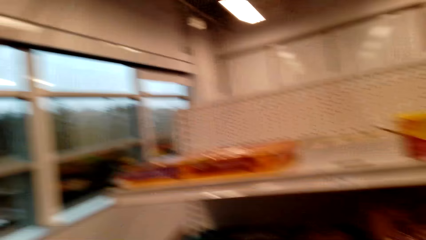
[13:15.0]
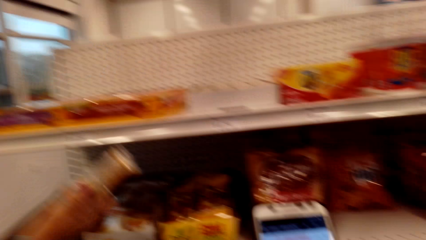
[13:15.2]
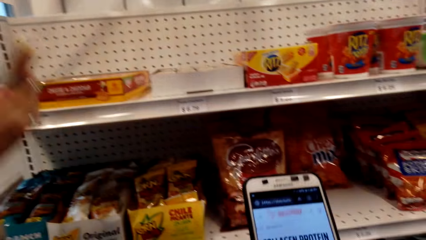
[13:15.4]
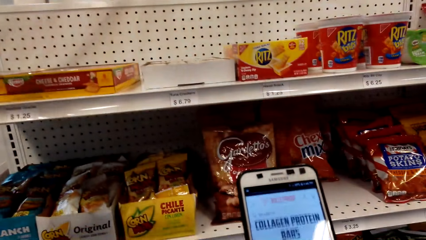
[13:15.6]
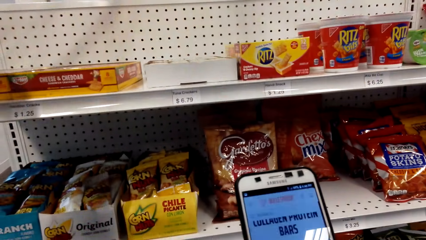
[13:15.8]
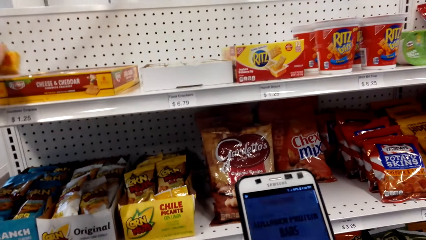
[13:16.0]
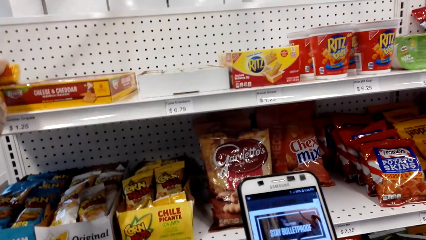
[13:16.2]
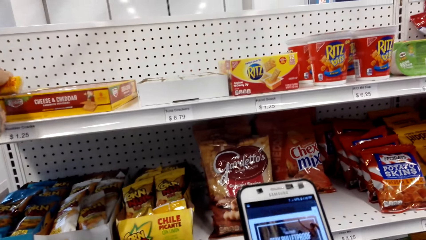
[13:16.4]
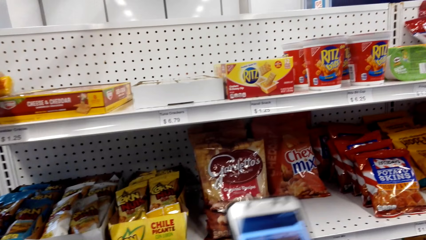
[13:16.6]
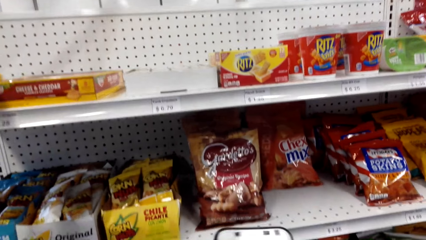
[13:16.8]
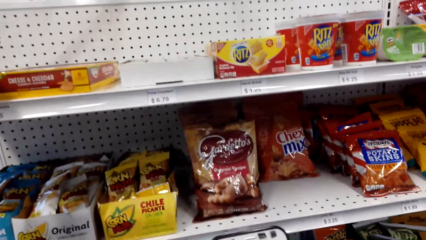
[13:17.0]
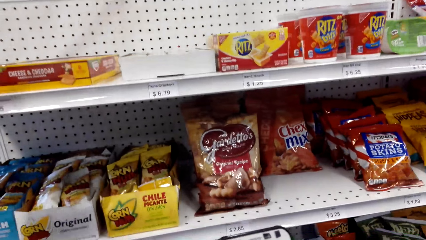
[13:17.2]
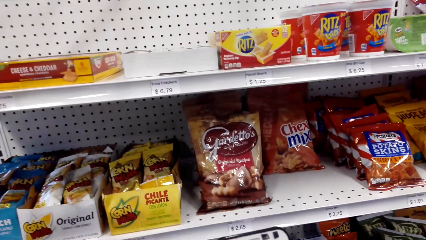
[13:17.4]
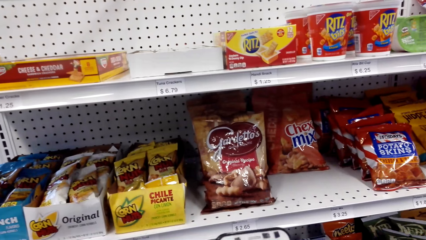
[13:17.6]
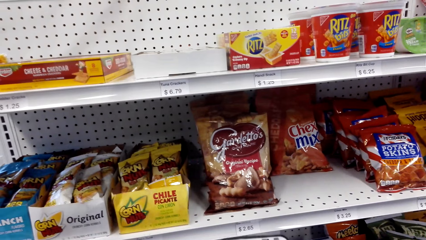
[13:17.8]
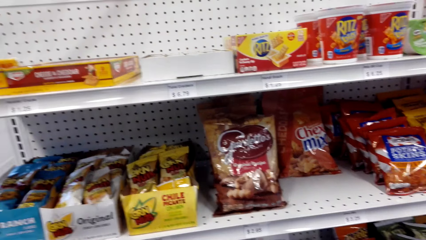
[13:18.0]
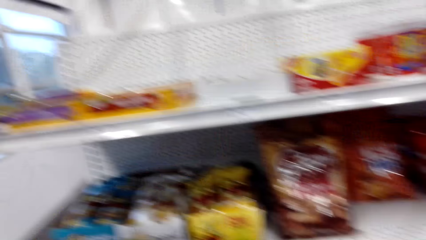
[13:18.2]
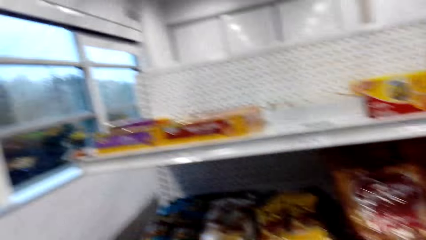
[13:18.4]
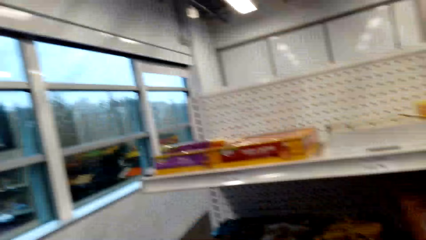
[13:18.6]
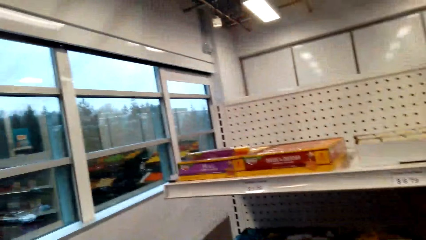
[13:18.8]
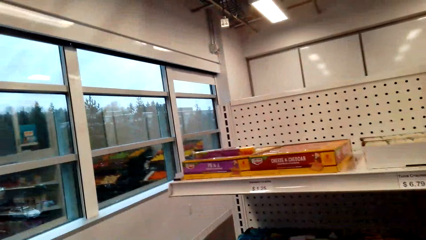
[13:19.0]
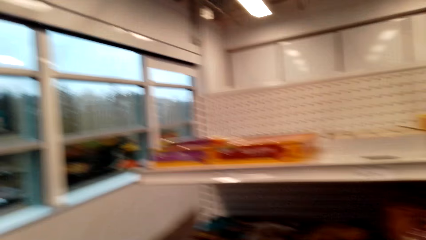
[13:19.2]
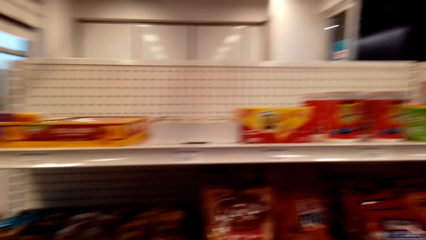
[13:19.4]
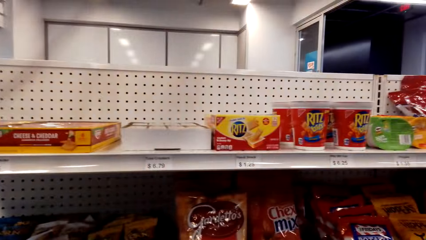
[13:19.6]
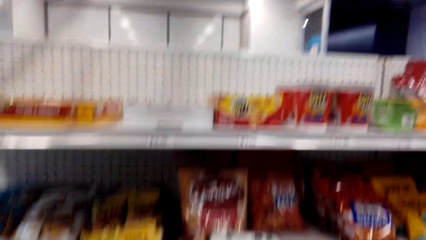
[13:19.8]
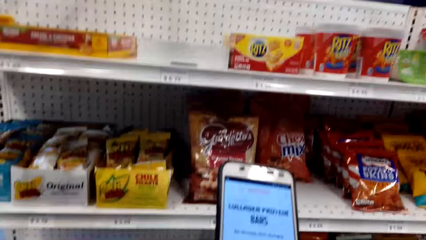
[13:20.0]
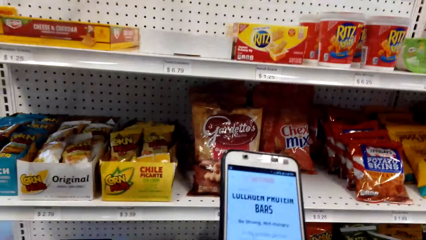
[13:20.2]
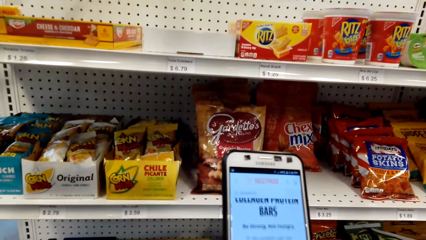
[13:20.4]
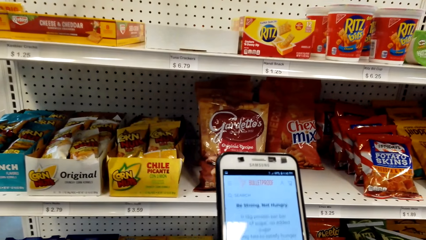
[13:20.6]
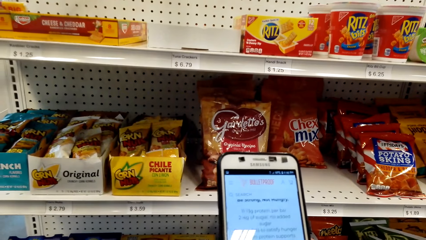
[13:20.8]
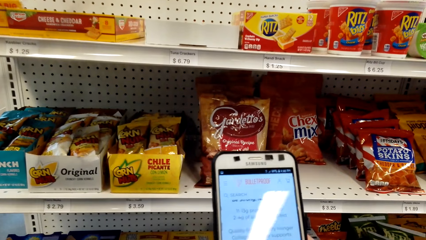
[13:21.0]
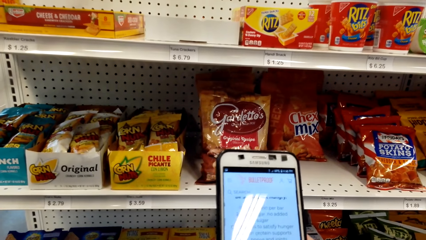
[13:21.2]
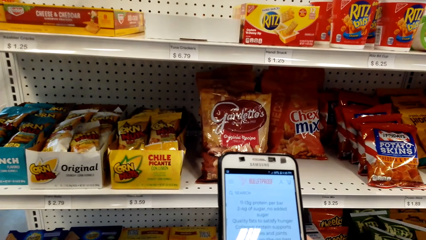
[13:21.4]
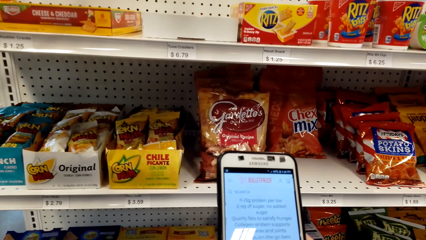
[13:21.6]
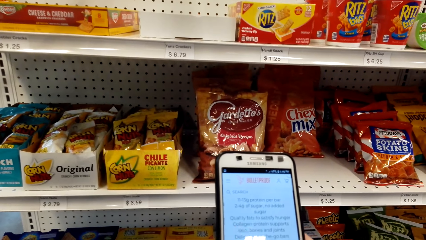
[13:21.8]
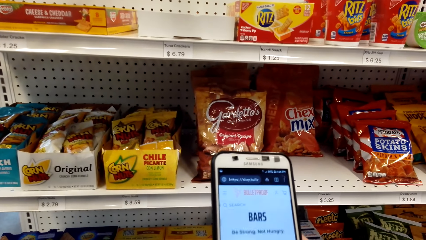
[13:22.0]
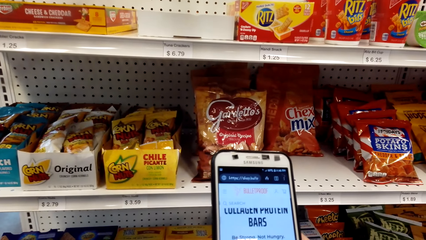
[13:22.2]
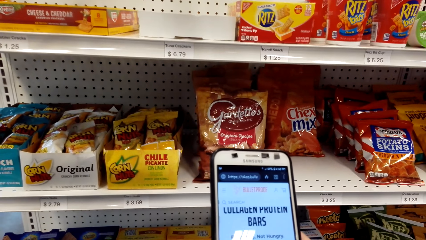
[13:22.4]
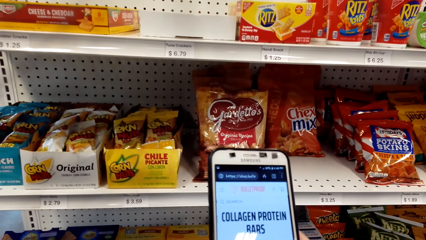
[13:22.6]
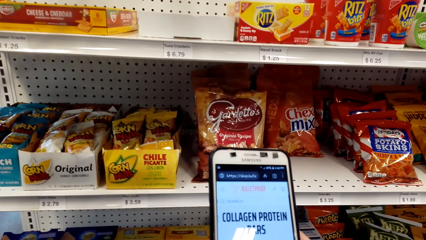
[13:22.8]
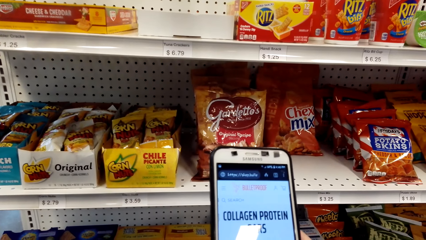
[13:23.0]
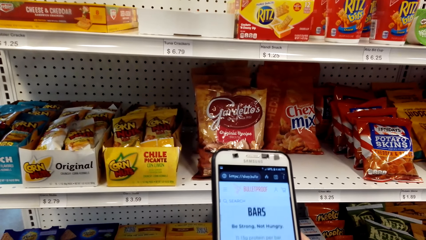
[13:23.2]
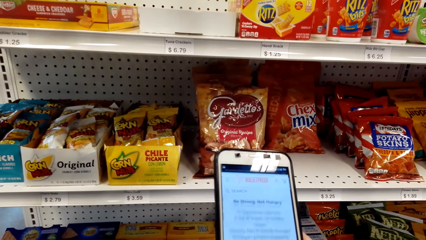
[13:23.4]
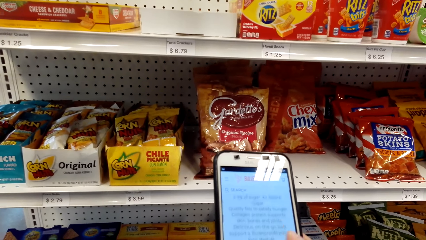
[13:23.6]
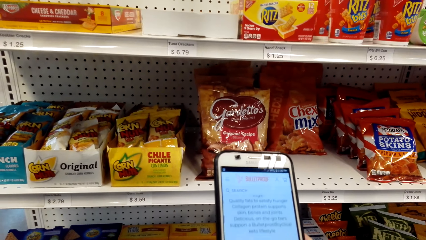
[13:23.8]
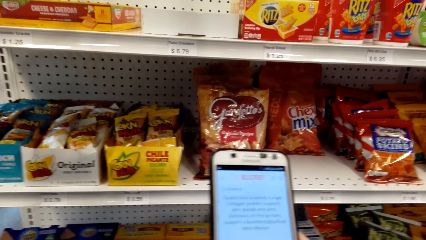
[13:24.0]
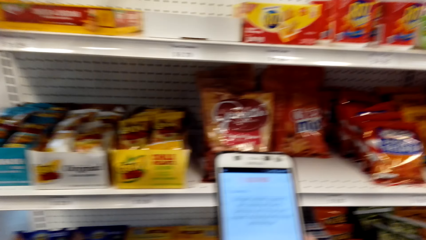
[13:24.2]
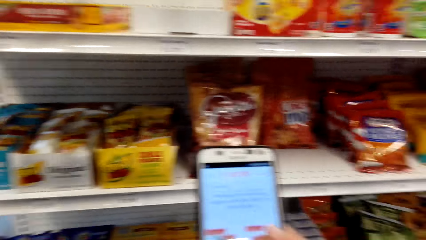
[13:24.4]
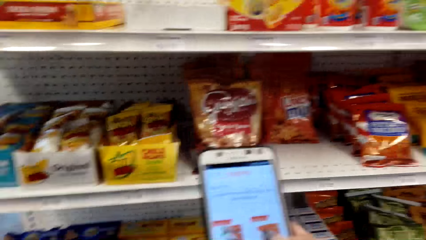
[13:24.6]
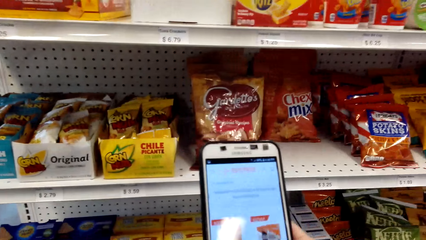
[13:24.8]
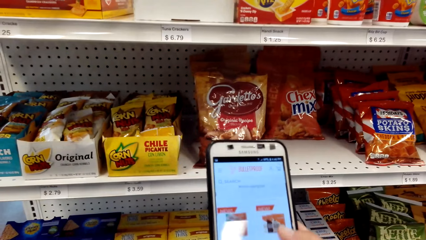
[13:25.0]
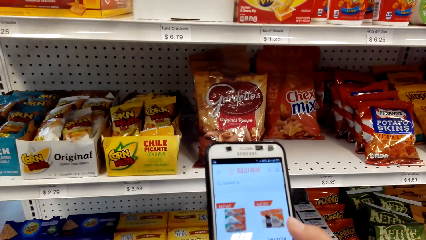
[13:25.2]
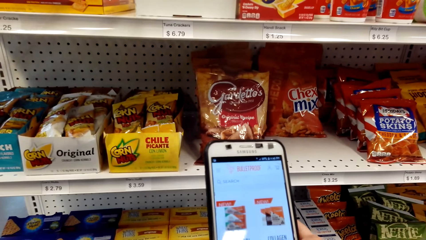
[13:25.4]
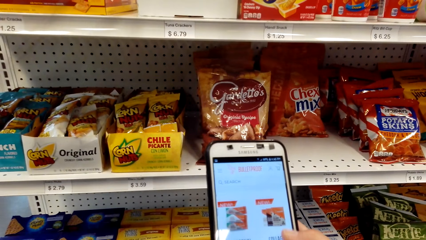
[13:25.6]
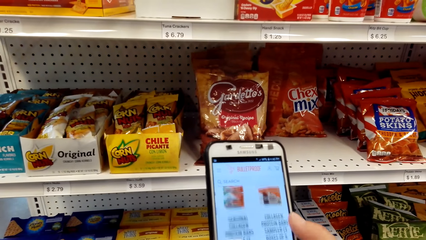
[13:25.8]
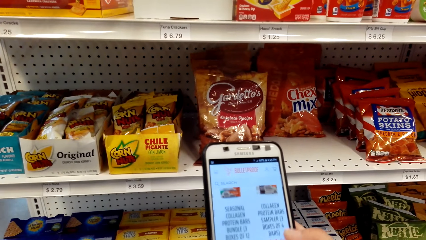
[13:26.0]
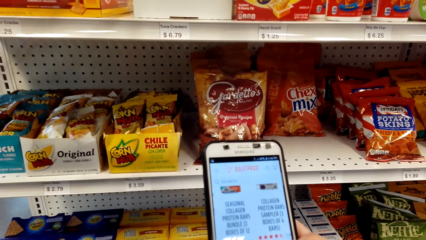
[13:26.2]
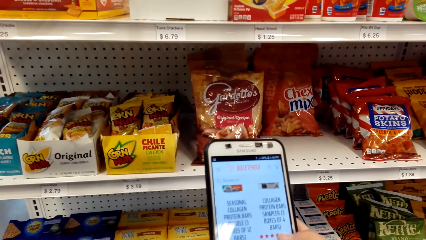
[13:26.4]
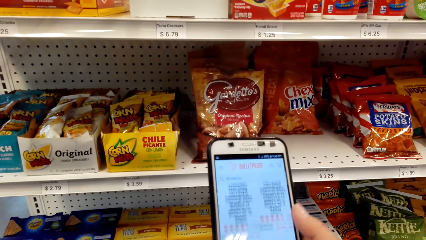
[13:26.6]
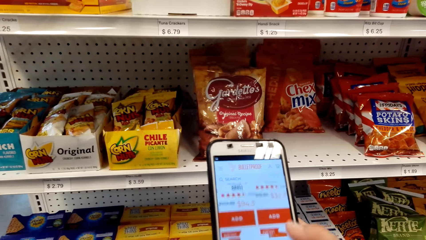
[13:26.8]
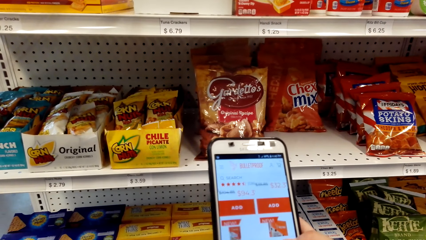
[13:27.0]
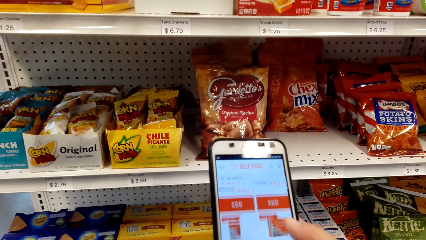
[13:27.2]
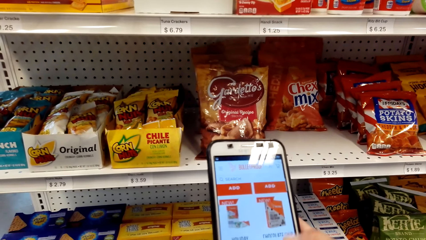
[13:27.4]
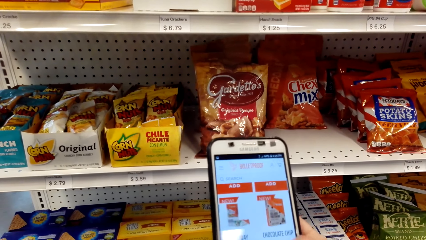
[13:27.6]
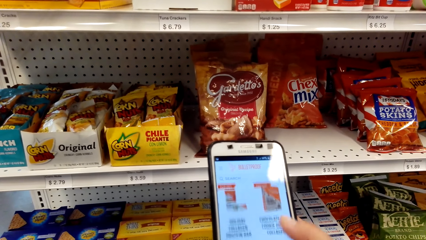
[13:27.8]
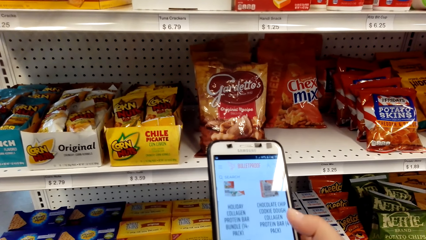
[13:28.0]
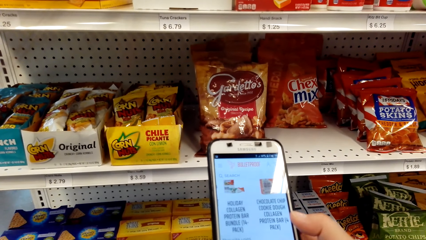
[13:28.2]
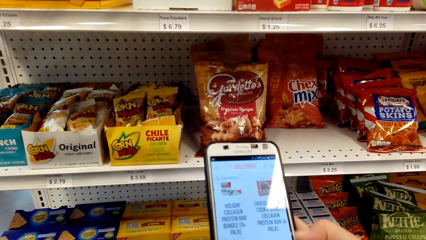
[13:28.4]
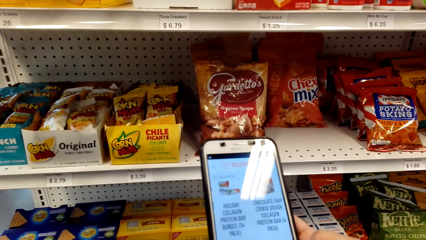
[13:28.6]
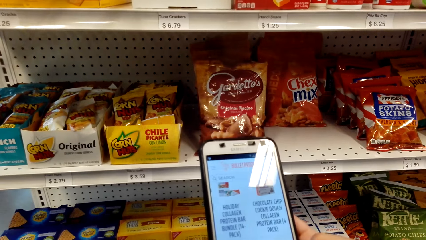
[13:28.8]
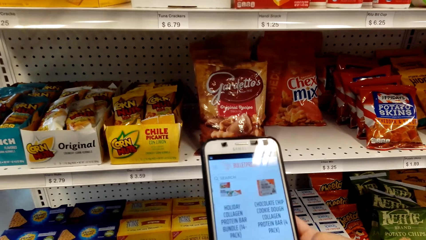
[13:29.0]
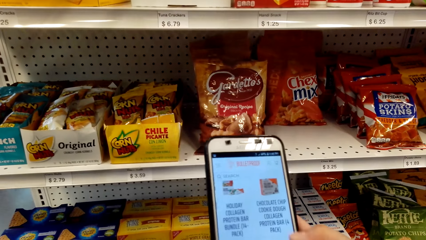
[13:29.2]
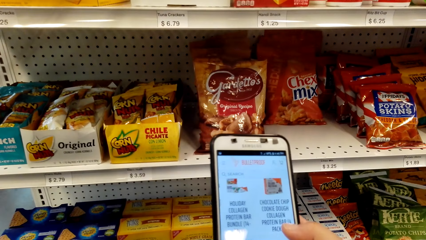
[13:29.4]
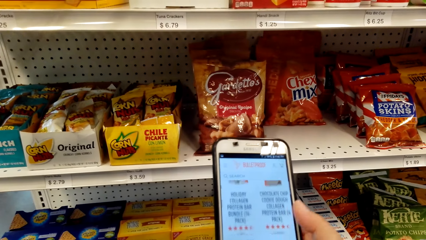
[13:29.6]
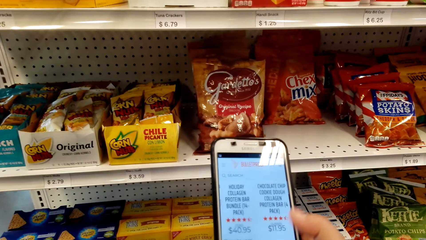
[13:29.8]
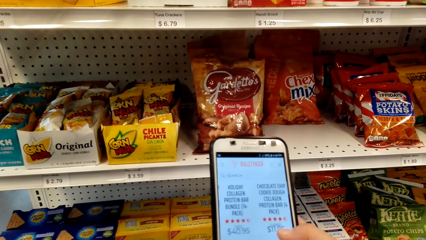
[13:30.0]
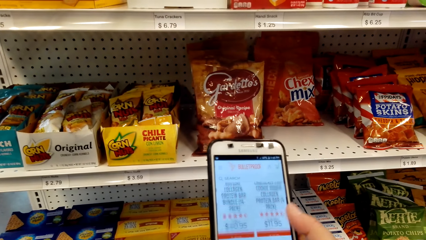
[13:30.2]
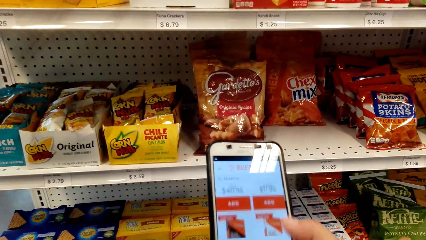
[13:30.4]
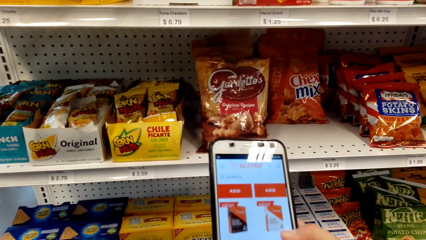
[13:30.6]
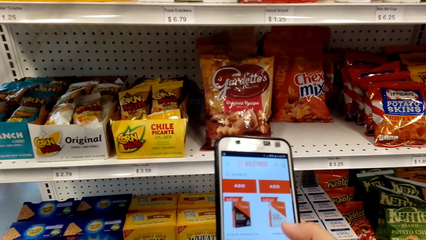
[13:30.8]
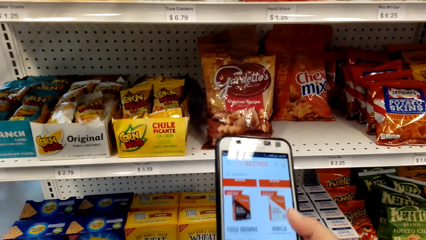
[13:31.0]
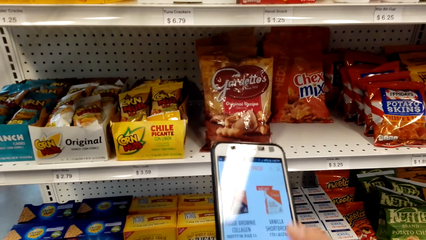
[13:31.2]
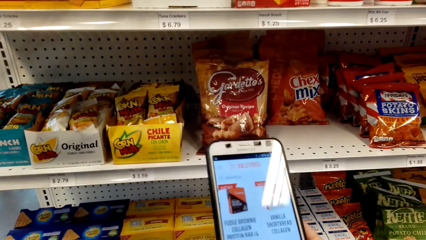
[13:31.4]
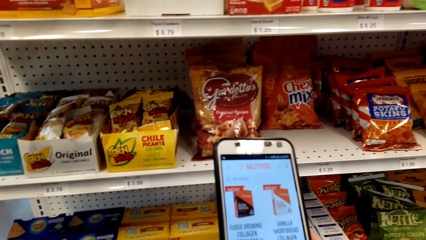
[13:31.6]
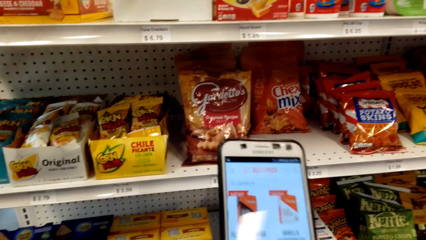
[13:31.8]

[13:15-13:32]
The camera wearer scrolls on a phone. They look around. They use the phone.
